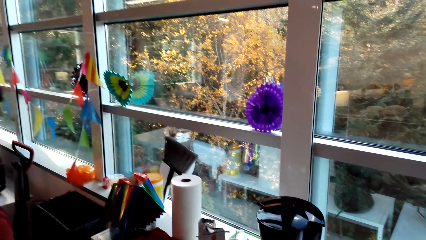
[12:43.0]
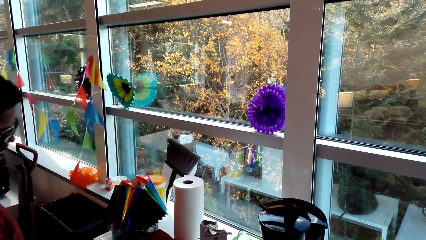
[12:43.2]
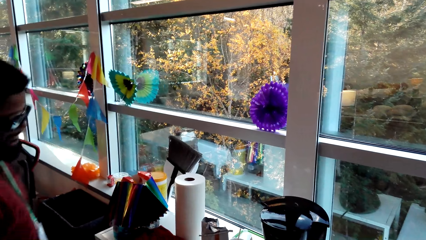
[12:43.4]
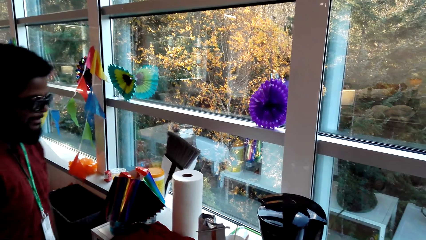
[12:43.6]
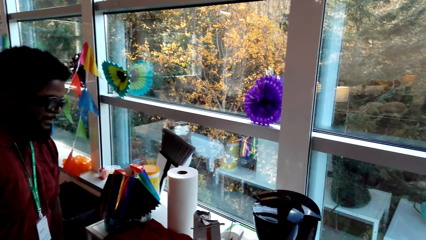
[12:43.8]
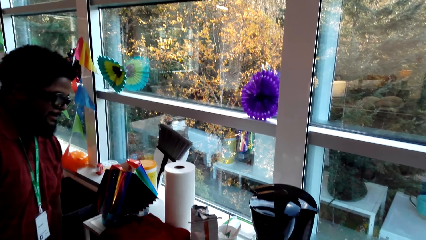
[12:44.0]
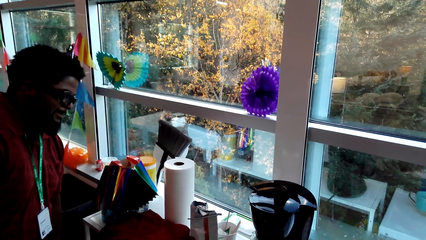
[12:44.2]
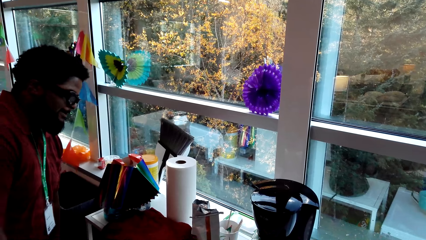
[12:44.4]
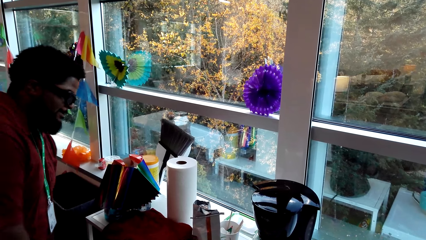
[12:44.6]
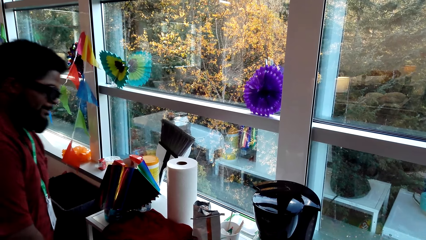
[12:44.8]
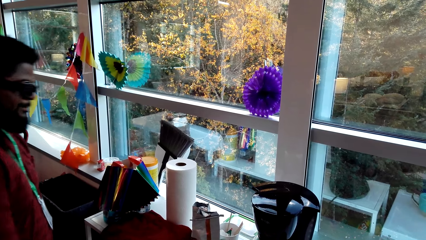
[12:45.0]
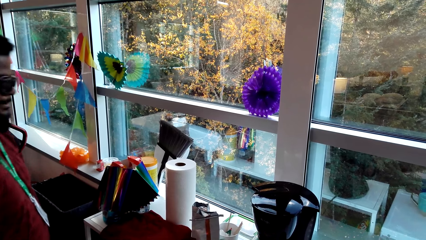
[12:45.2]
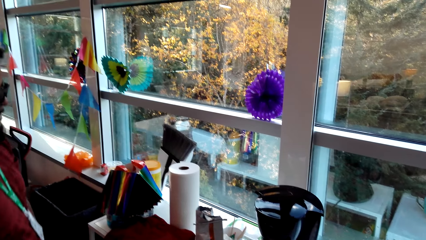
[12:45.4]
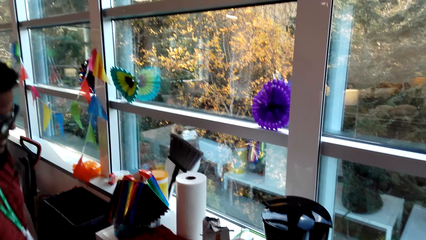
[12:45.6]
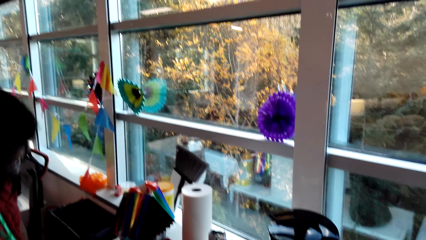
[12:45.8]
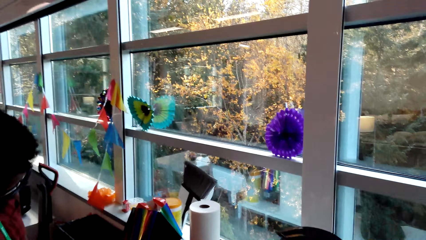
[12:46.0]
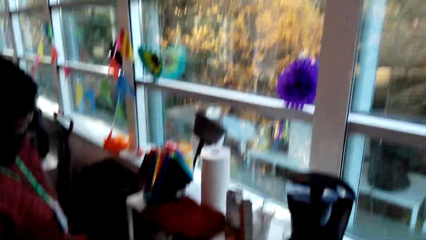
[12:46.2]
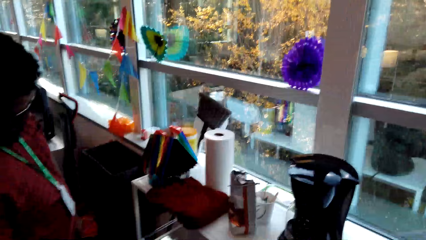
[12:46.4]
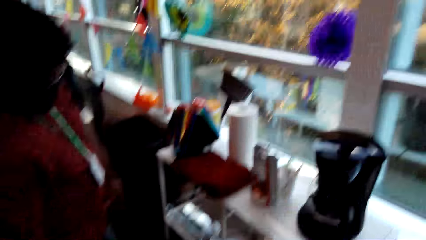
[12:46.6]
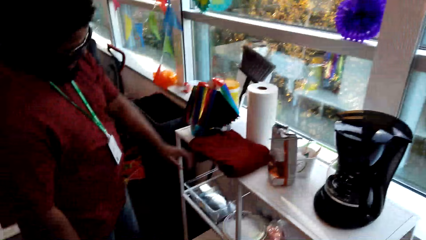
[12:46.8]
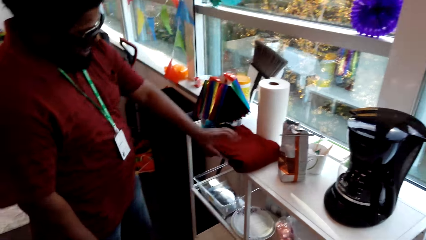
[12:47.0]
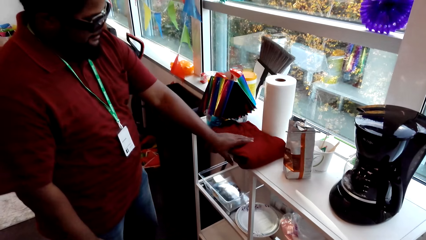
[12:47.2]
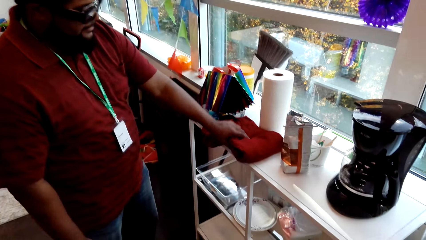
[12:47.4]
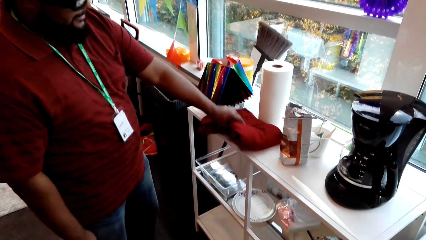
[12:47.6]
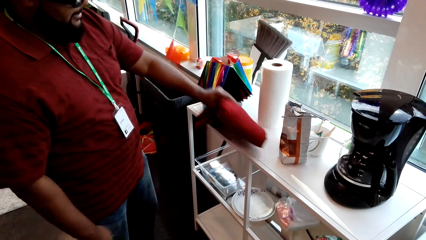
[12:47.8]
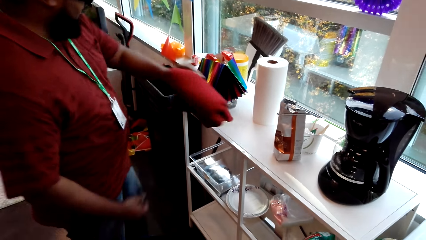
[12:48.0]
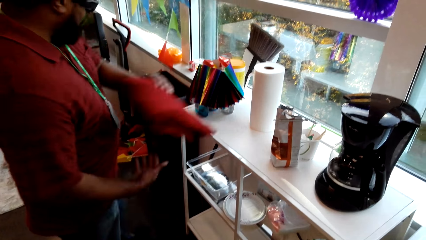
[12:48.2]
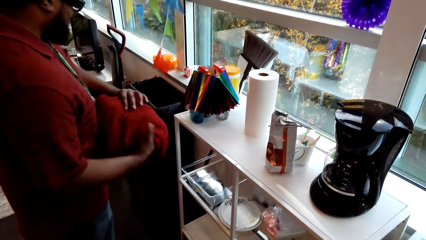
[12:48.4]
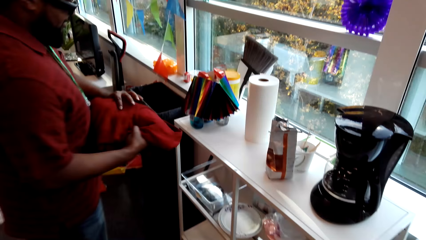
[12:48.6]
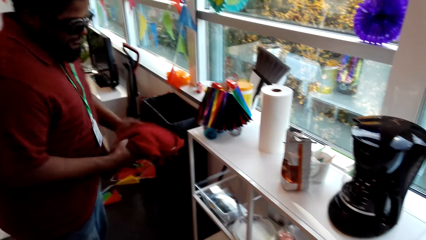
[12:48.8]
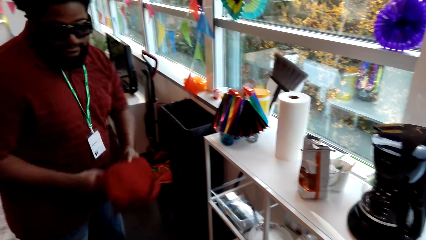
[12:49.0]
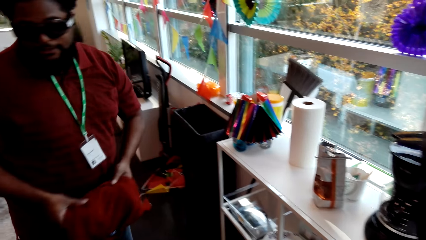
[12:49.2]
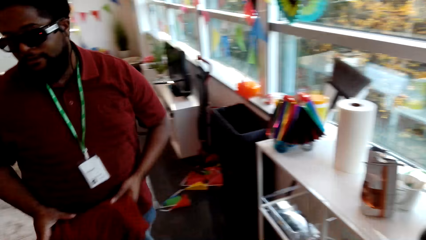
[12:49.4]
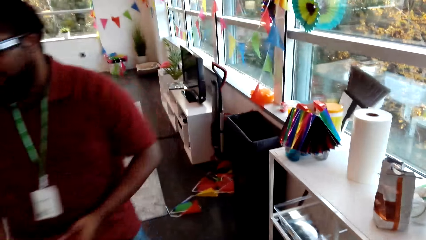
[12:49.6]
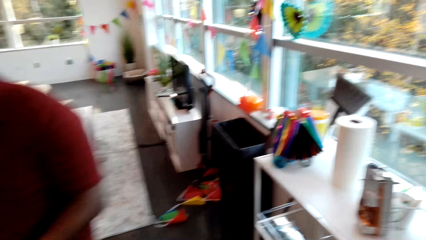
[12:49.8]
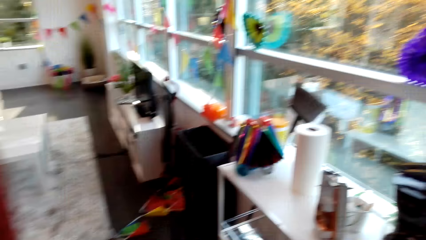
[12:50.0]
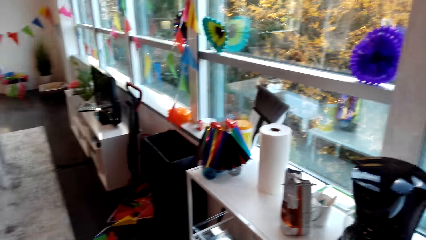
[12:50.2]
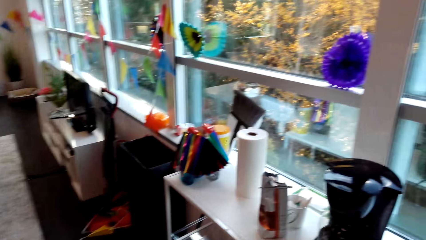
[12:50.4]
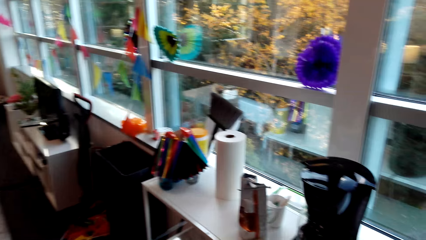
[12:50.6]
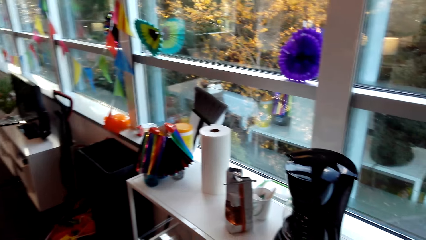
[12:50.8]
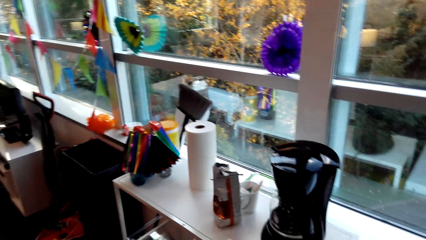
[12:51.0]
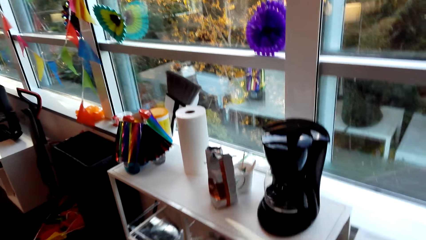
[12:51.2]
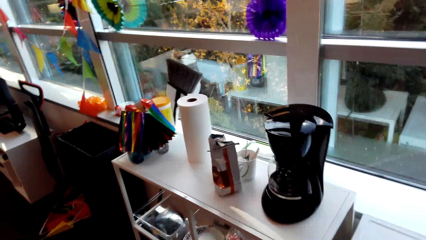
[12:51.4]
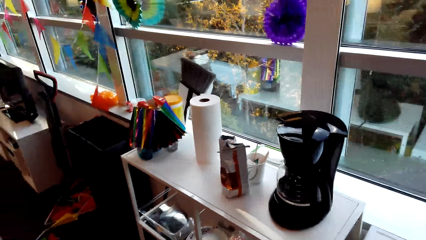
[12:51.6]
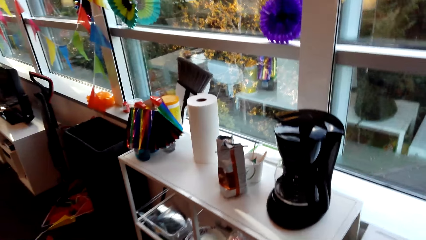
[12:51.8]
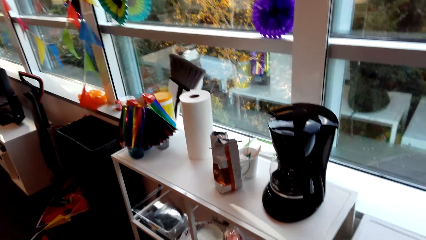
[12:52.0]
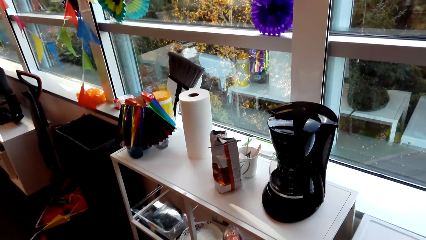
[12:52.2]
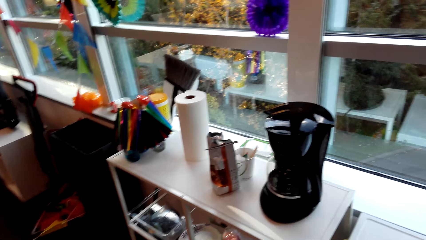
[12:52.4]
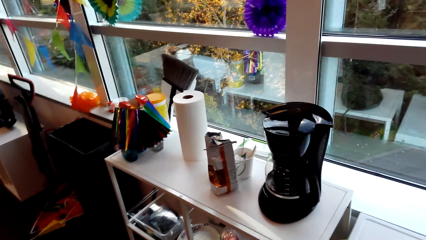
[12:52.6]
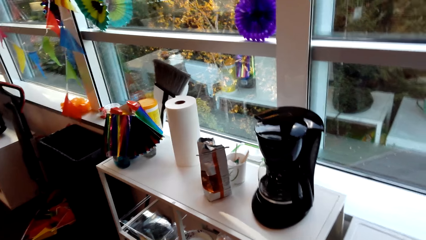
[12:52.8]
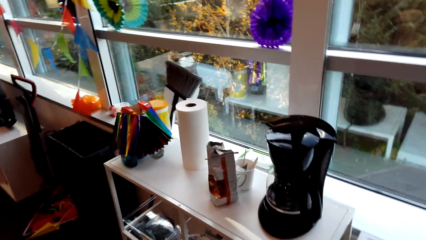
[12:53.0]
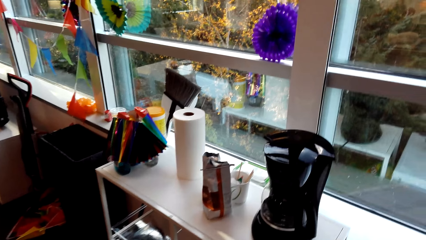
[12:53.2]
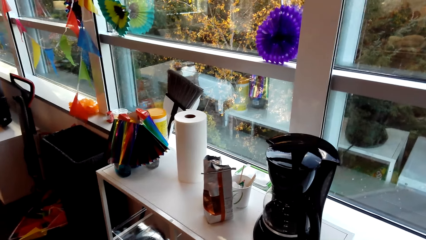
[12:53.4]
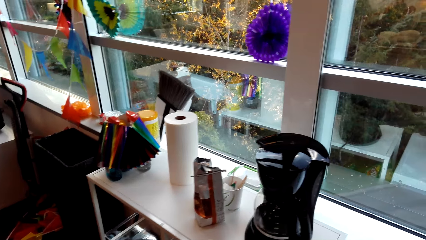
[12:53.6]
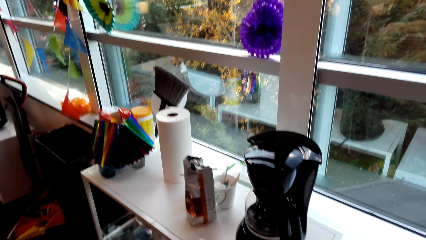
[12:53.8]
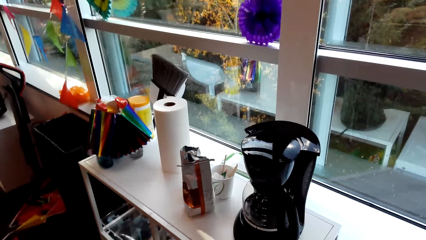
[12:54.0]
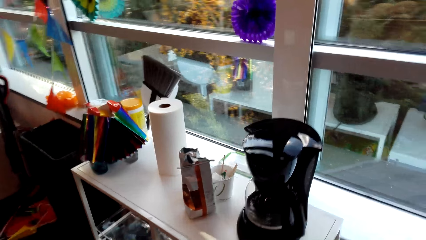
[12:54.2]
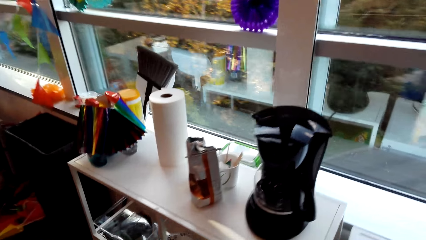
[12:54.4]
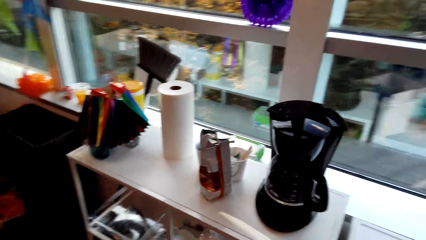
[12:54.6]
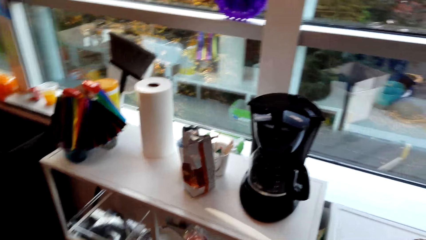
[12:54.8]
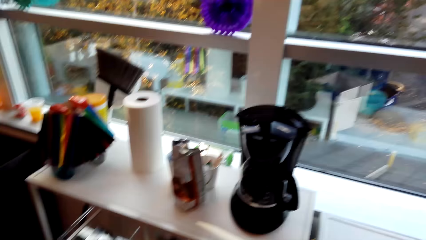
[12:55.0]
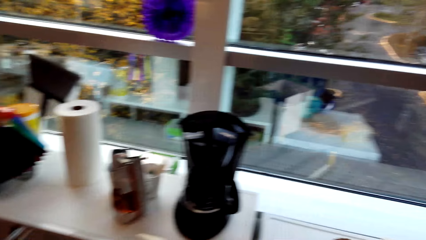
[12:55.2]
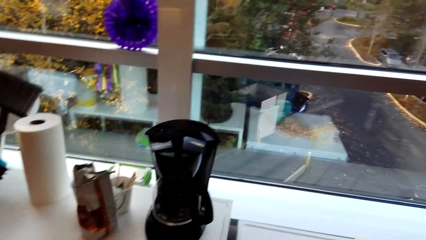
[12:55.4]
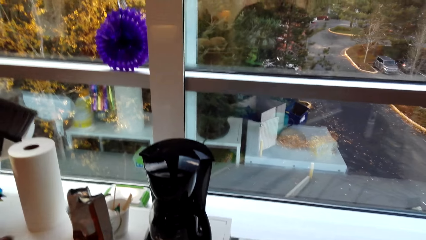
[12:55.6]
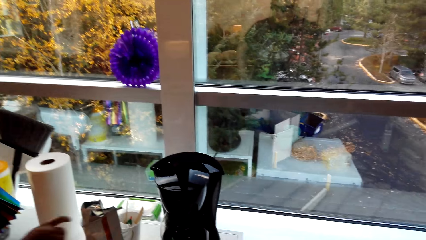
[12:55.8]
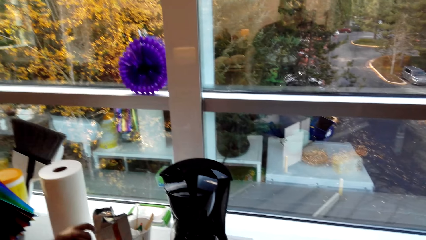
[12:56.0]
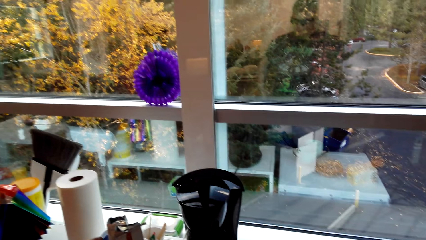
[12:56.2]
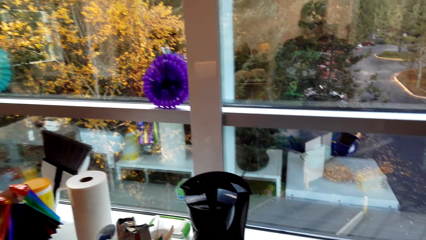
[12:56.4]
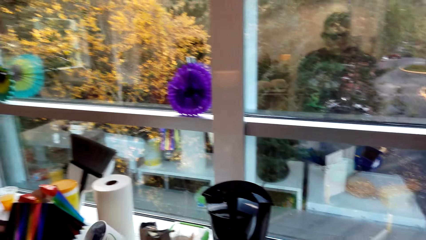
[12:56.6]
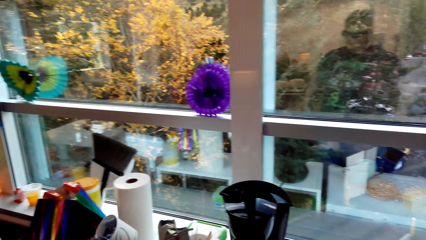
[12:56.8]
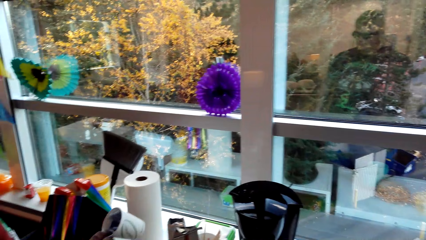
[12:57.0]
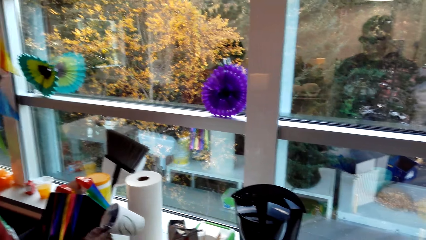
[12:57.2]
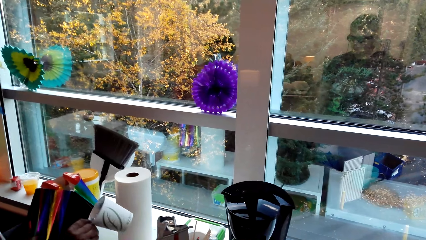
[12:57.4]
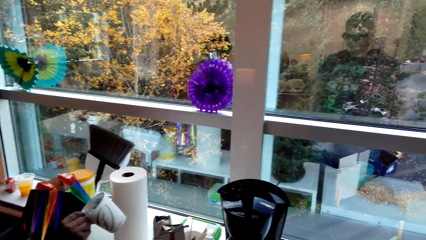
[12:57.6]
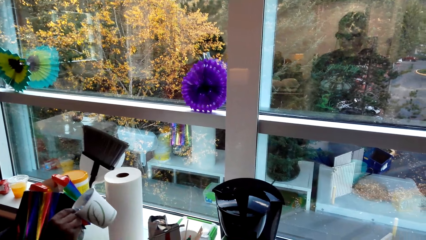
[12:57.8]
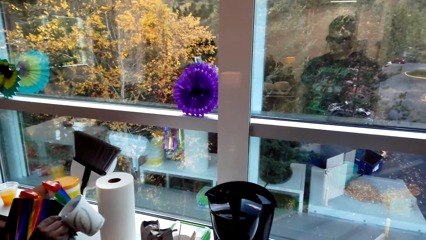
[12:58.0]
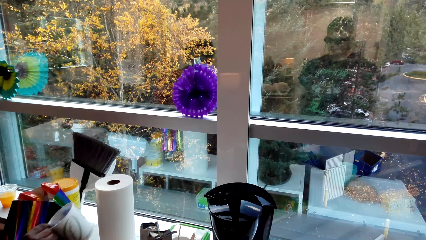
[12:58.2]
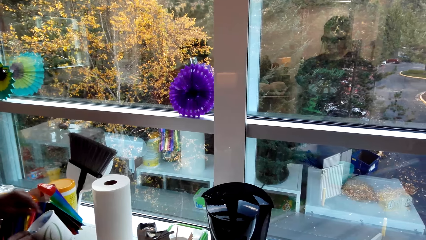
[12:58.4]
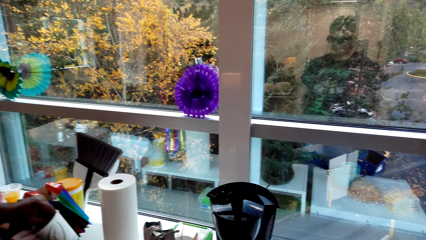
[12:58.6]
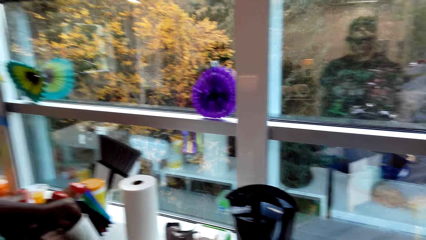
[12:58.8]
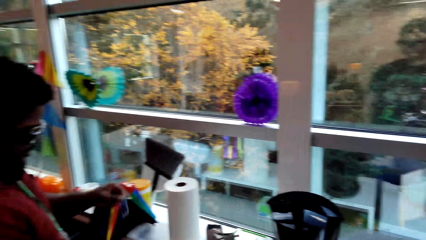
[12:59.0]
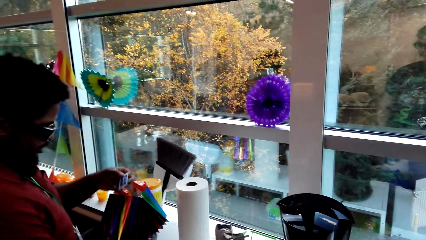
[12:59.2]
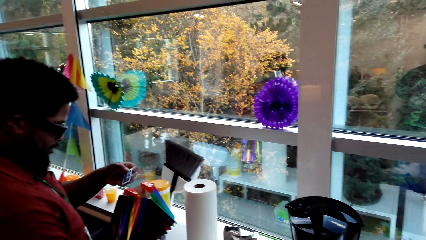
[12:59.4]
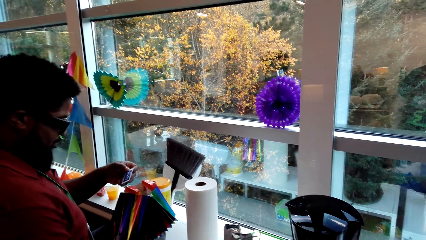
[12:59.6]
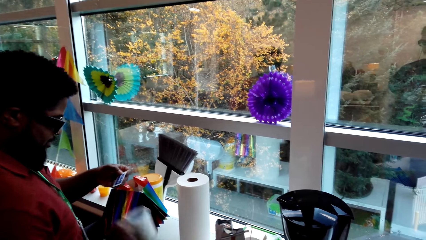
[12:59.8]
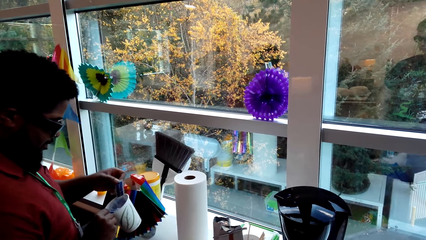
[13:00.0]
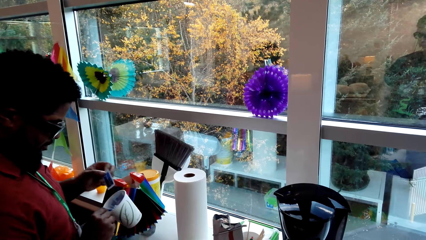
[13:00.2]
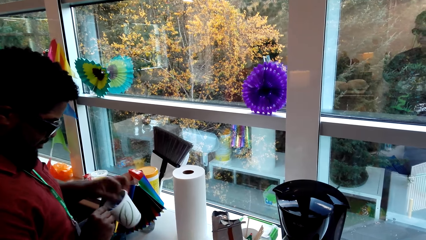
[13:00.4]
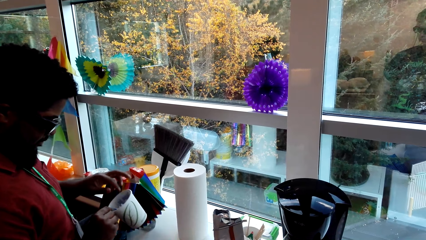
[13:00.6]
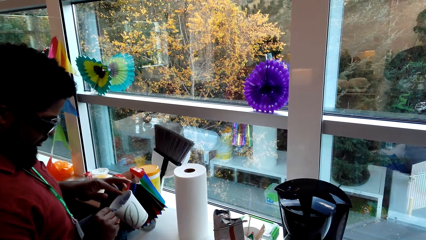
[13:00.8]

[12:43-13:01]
A man stands beside the camera wearer. The man picks up a t-shirt. The man picks up a cup from the container and looks at something from the cup.
